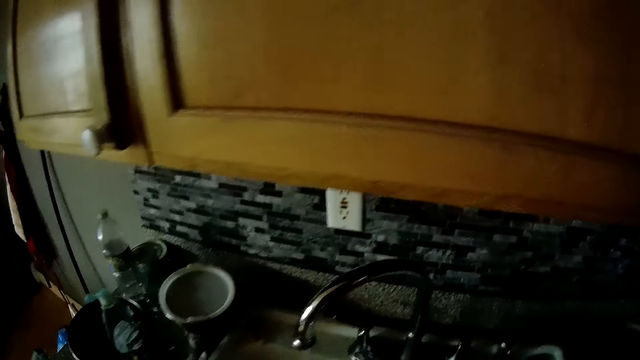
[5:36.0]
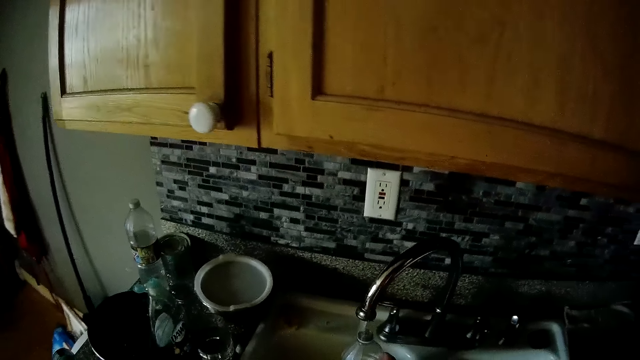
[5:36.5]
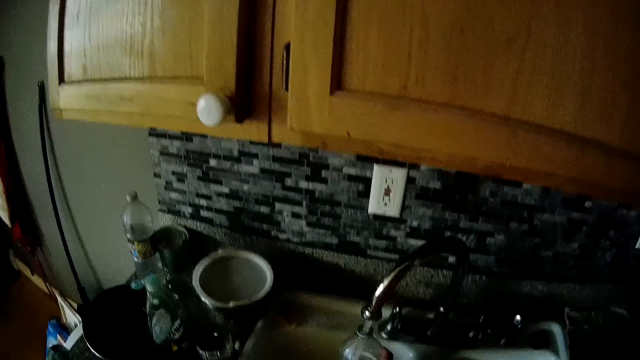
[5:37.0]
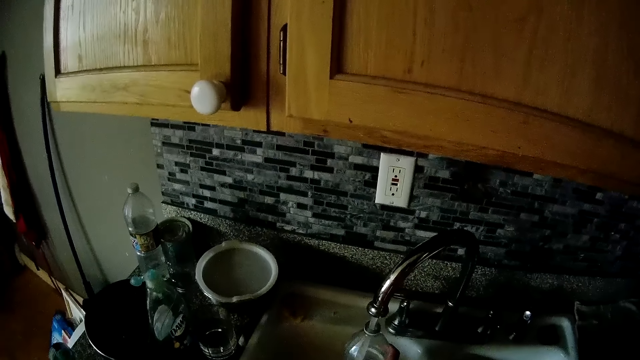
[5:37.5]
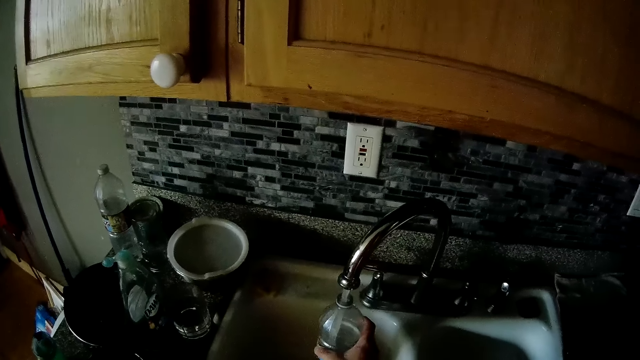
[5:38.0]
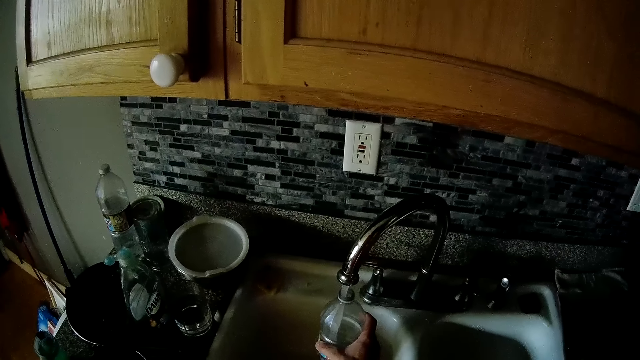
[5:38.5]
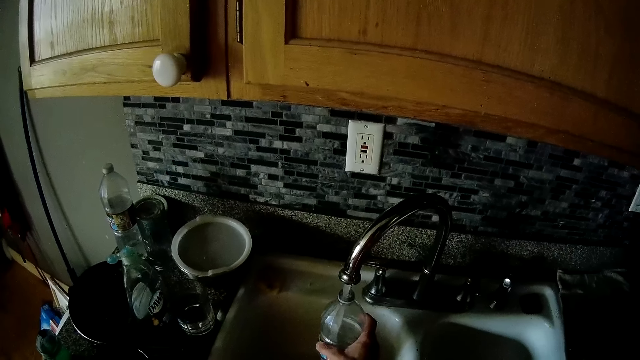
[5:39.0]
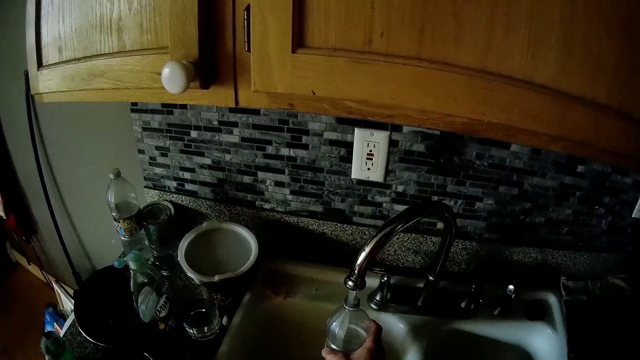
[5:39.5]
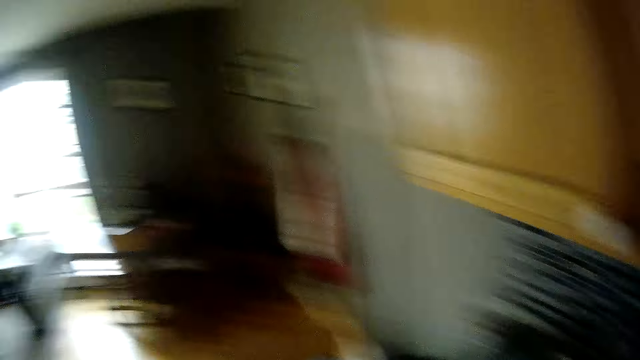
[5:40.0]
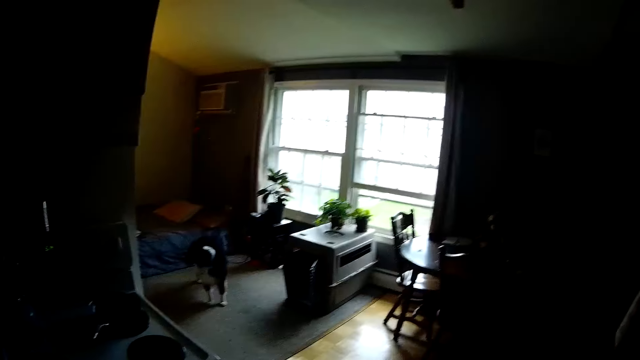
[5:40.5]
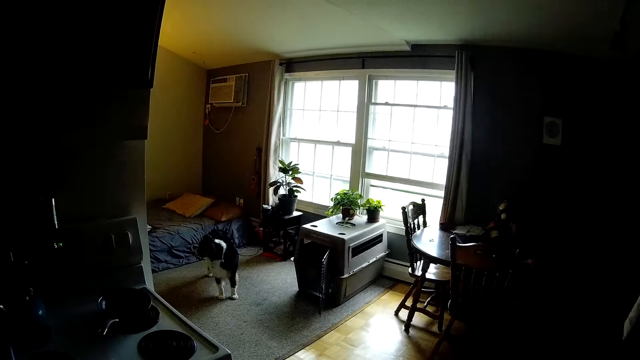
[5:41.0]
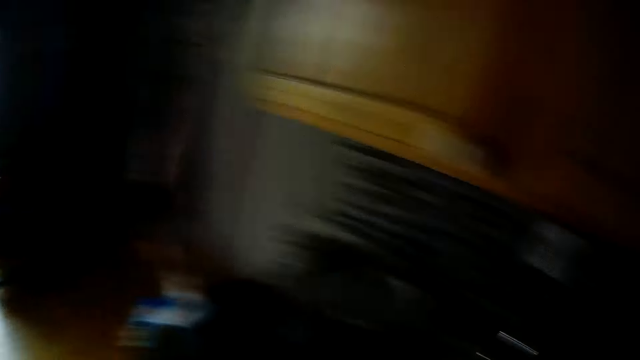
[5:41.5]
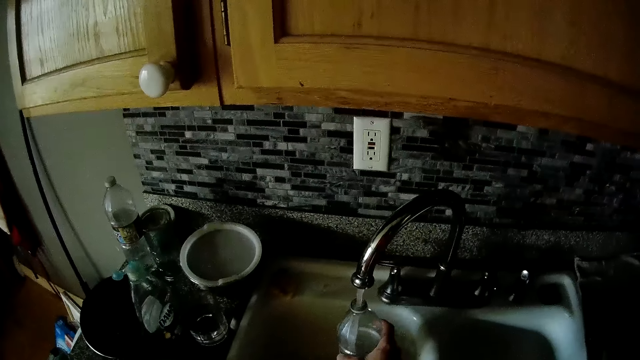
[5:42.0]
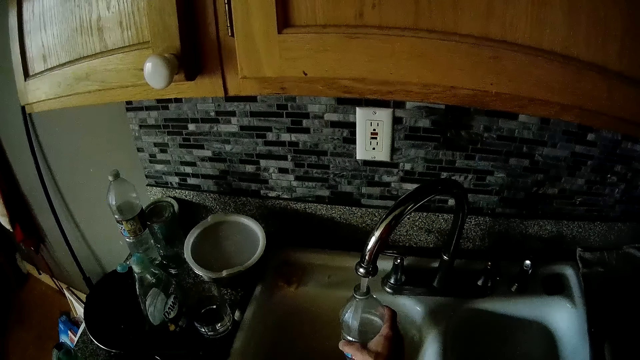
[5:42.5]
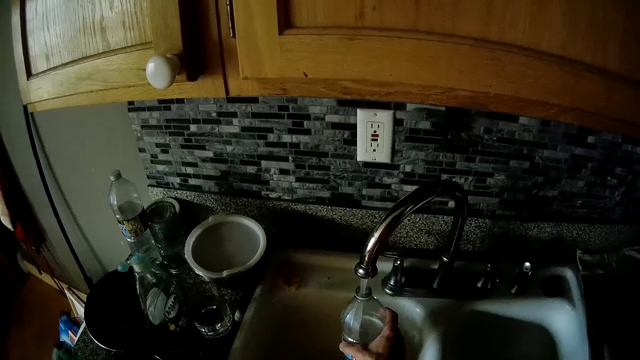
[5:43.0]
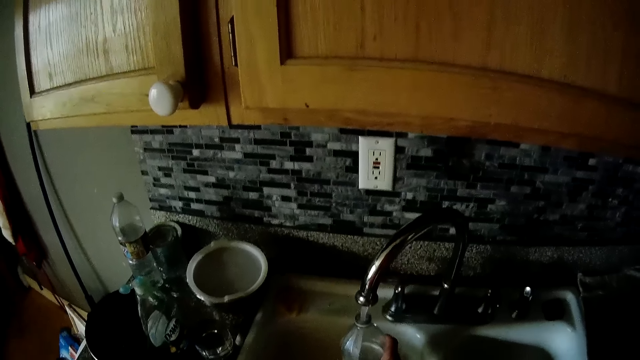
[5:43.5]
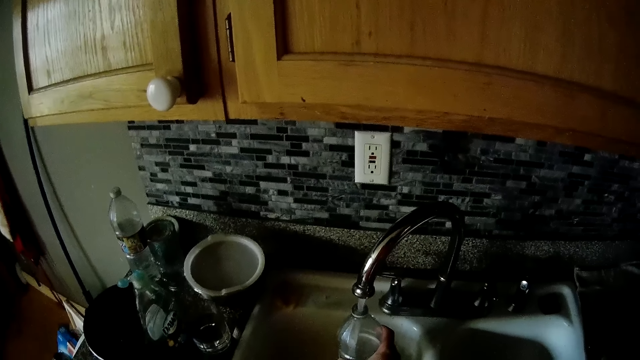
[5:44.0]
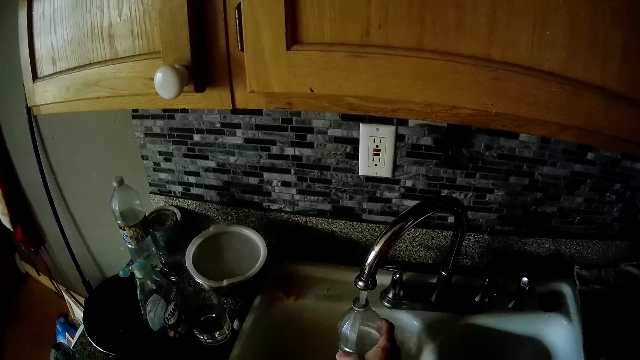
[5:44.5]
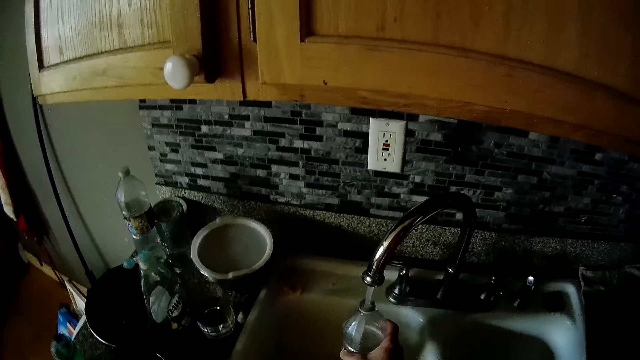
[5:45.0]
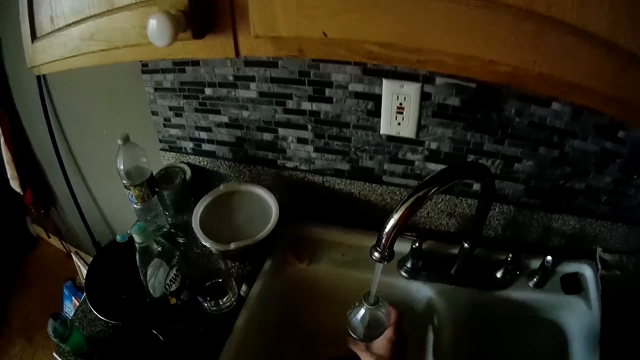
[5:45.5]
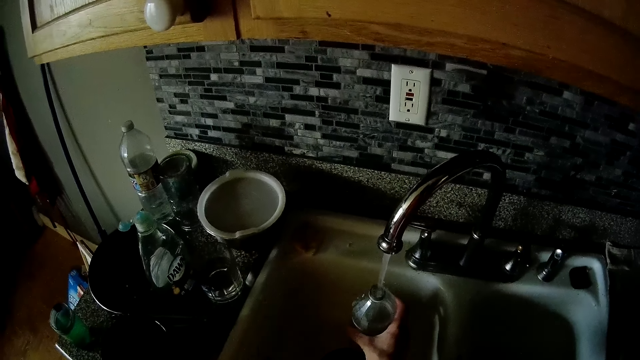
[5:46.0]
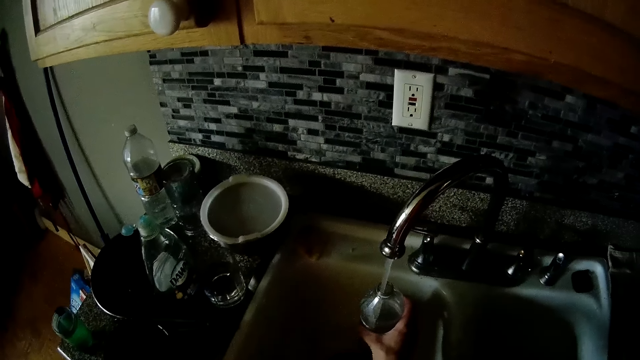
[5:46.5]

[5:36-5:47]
The camera wearer fills the plastic bottle with water from the tap with his right hand.

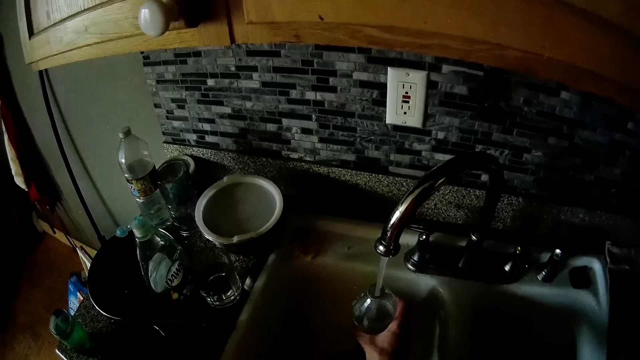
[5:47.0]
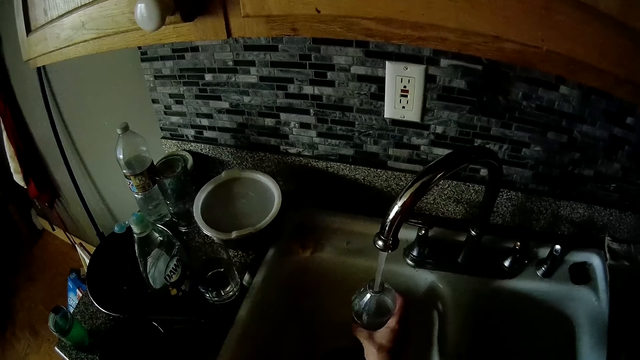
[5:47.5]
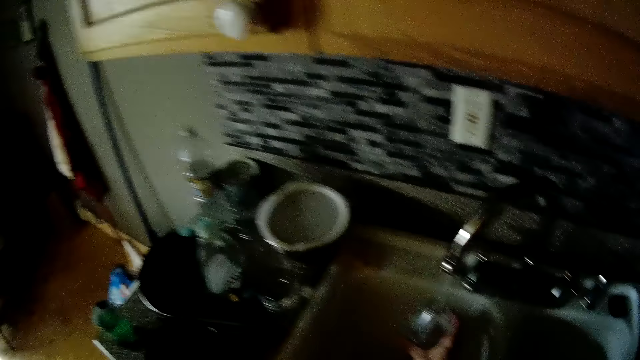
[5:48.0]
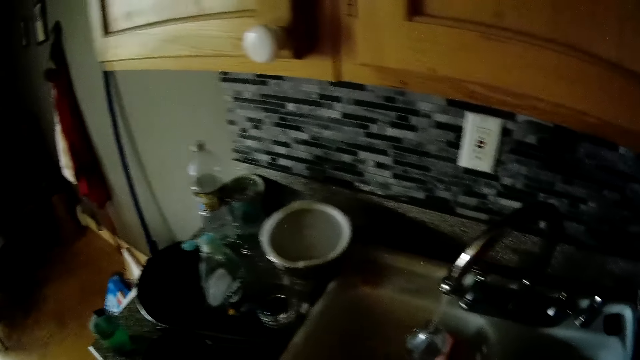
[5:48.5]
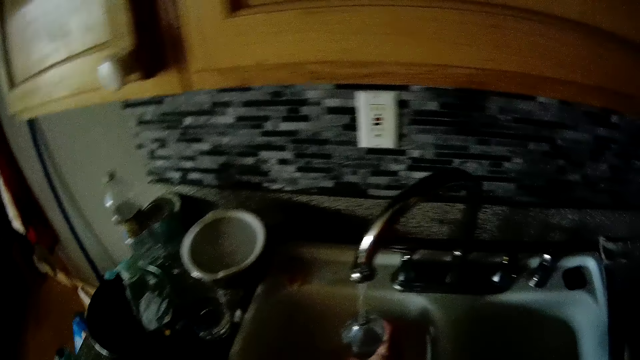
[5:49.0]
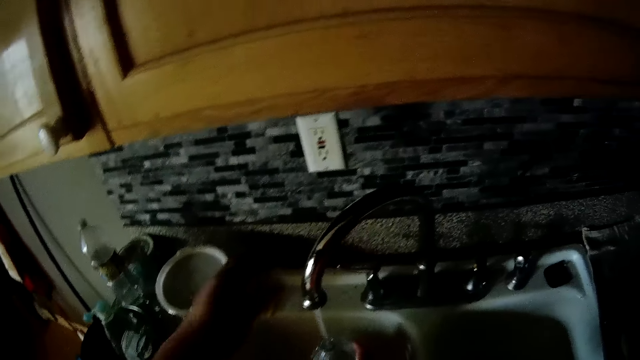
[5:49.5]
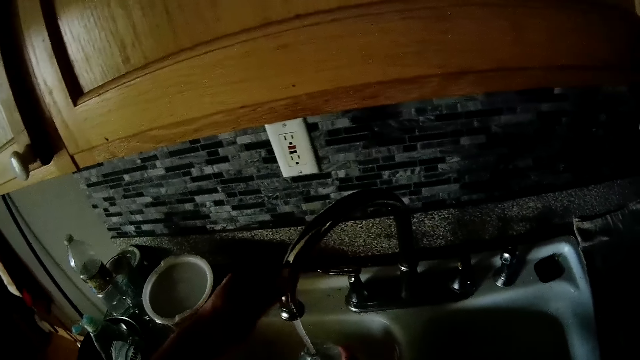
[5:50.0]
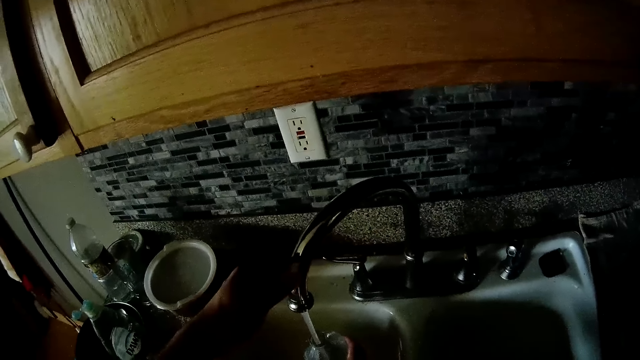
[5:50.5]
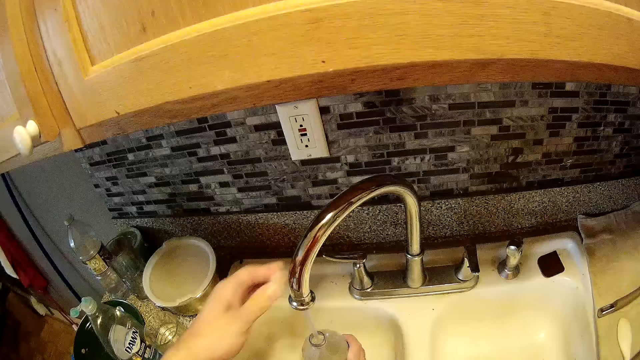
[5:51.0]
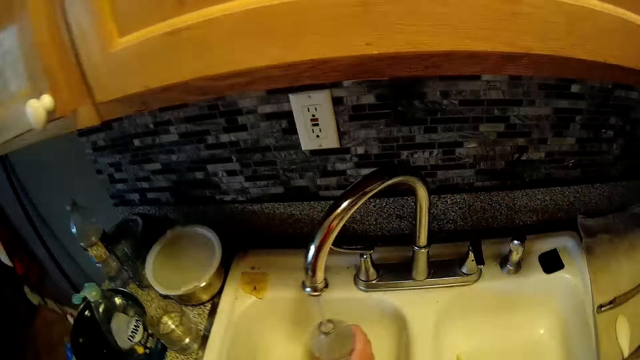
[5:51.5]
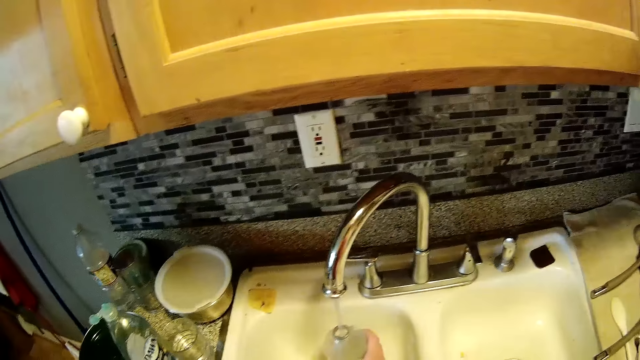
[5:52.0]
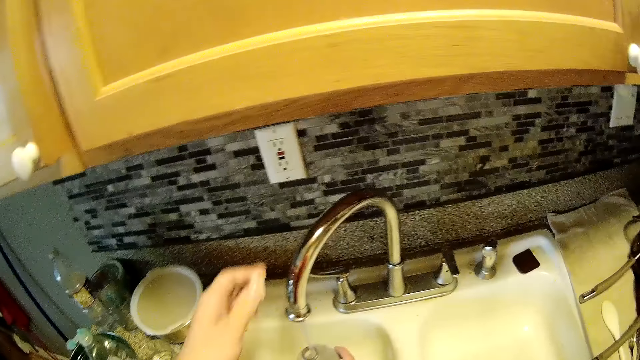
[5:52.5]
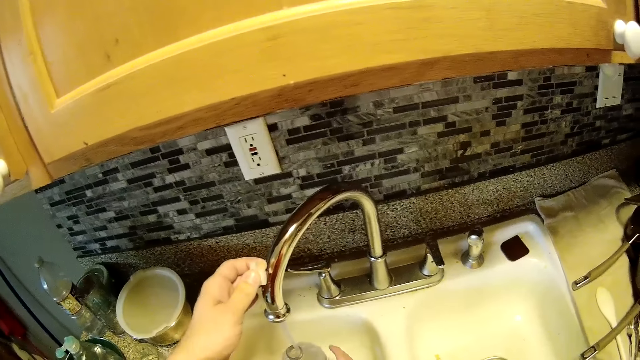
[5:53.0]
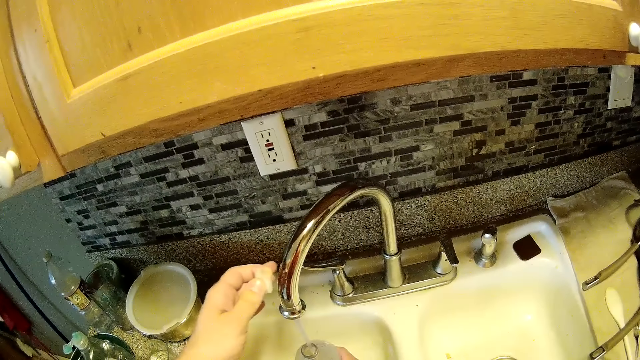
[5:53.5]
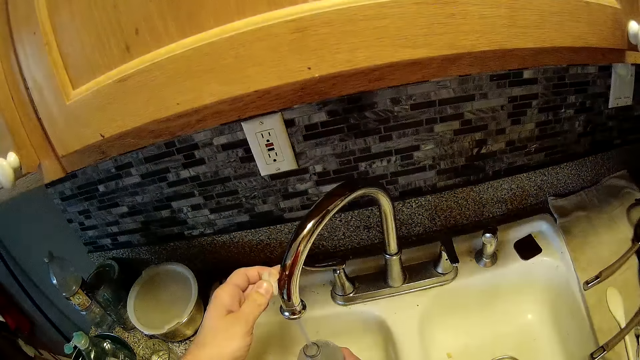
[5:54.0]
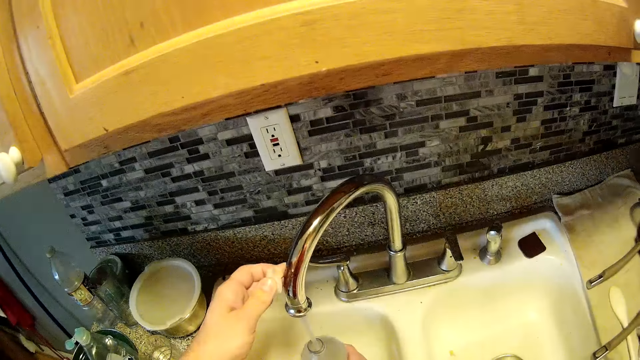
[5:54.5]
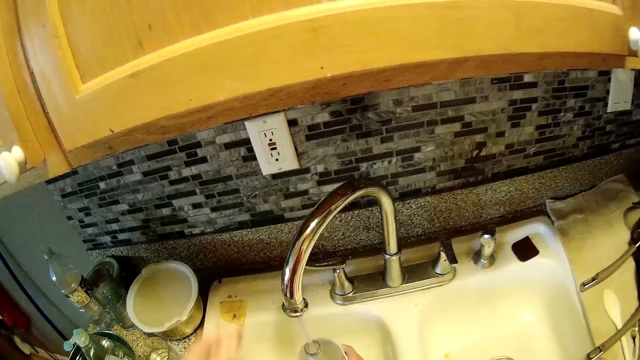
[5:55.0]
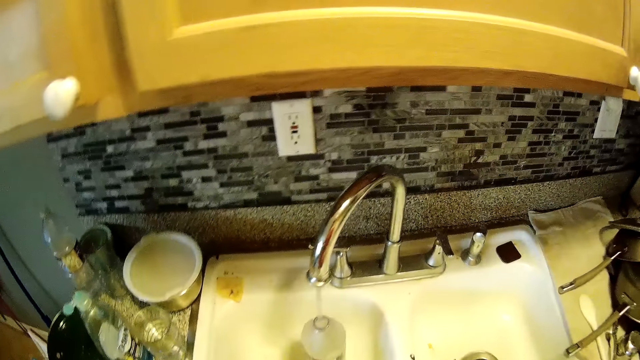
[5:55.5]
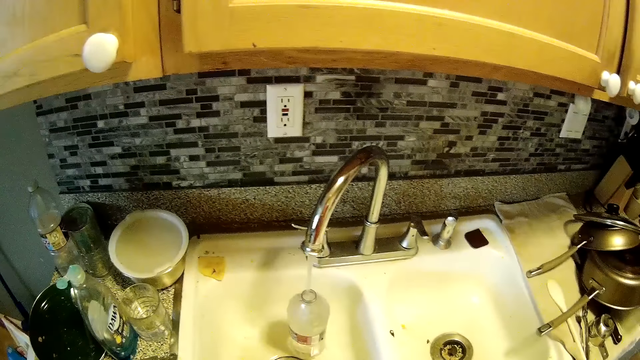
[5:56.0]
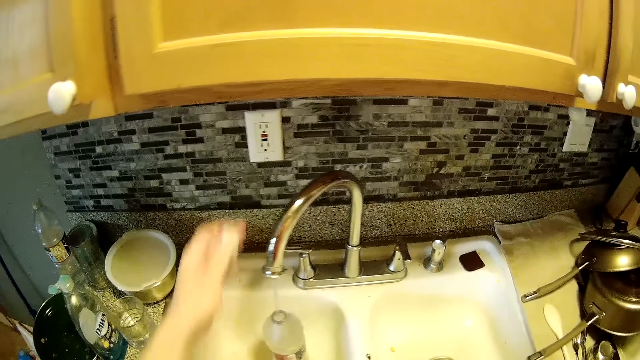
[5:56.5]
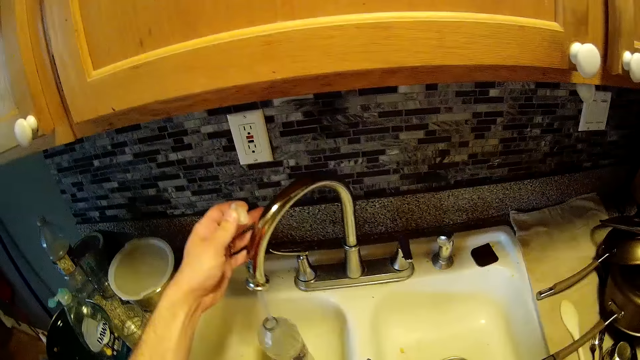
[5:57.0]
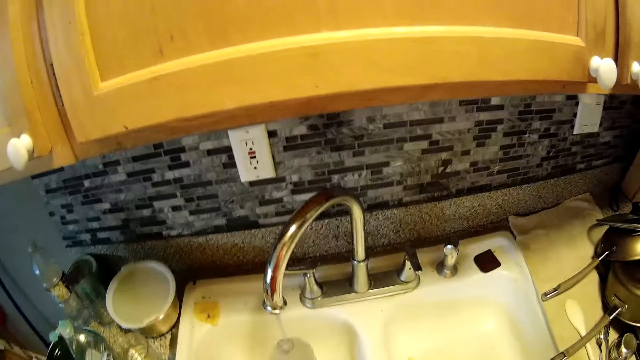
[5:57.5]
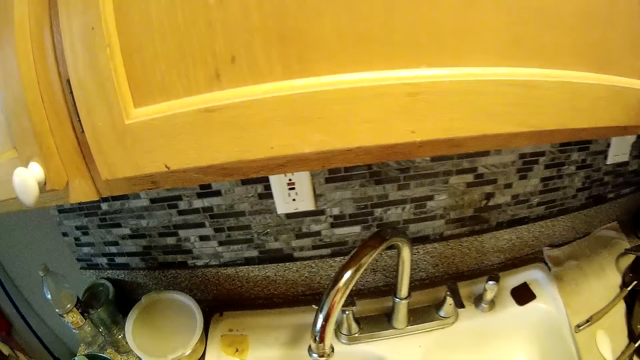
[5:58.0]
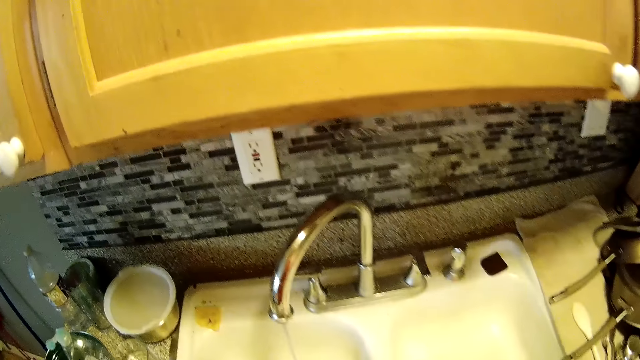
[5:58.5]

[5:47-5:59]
The camera wearer places his left hand on the tap. He removes his left hand from the tap.
